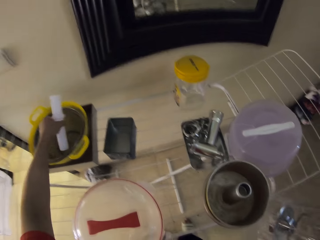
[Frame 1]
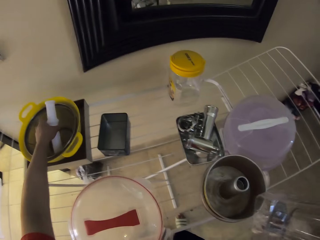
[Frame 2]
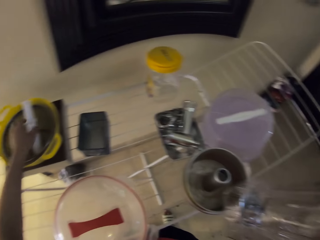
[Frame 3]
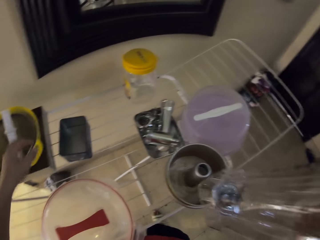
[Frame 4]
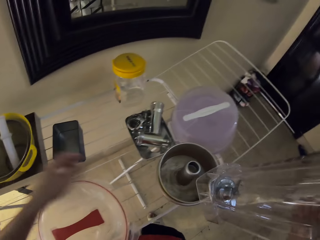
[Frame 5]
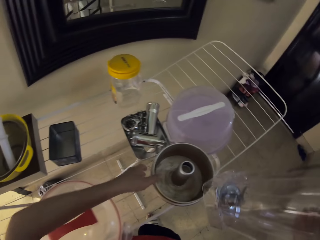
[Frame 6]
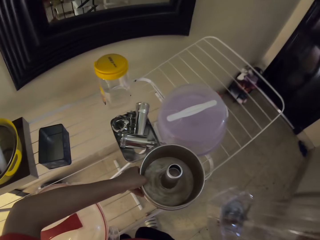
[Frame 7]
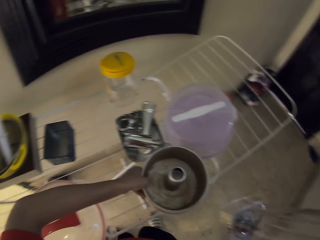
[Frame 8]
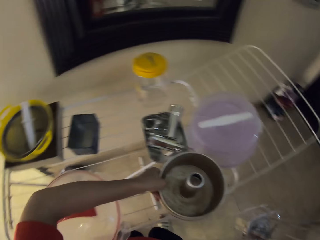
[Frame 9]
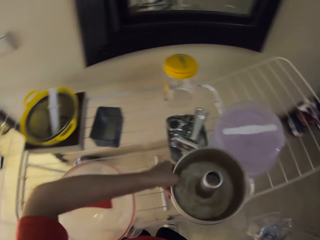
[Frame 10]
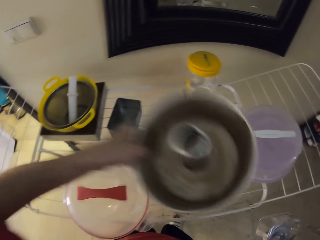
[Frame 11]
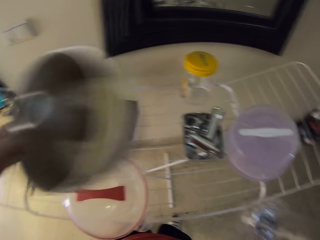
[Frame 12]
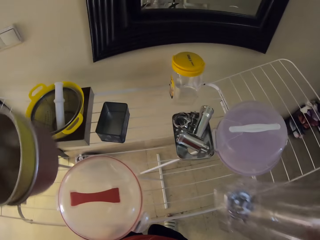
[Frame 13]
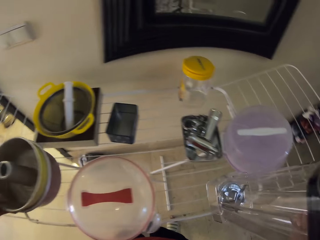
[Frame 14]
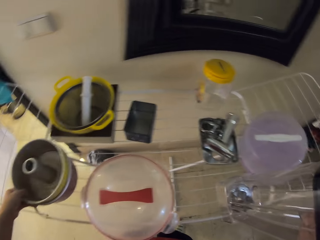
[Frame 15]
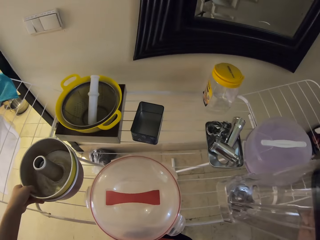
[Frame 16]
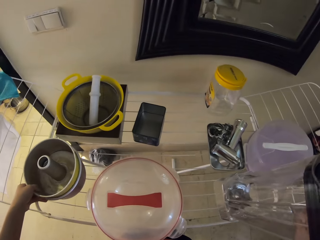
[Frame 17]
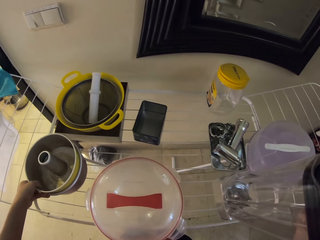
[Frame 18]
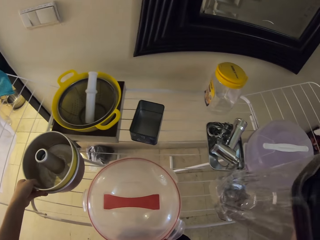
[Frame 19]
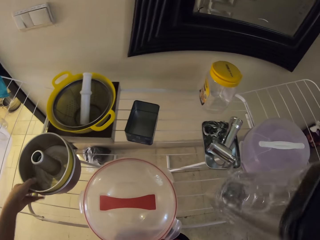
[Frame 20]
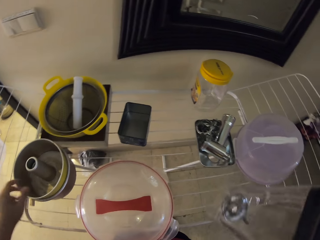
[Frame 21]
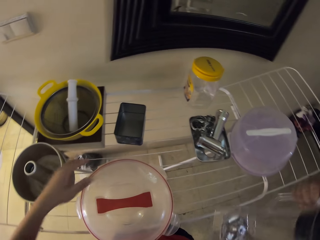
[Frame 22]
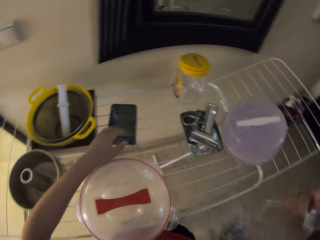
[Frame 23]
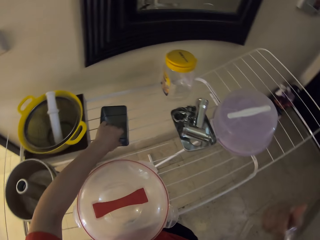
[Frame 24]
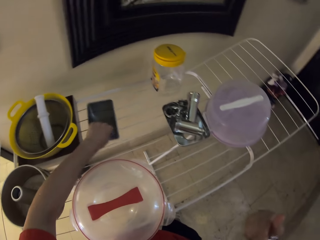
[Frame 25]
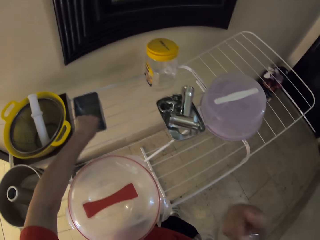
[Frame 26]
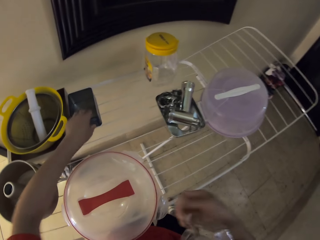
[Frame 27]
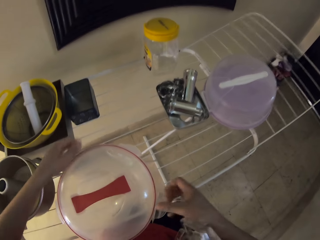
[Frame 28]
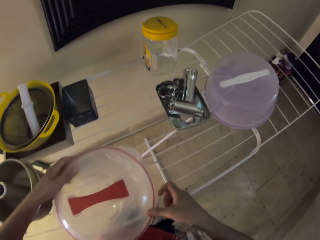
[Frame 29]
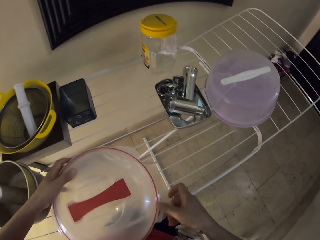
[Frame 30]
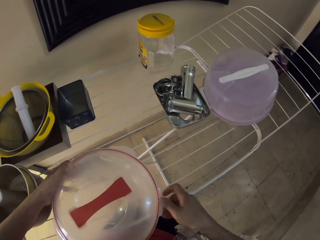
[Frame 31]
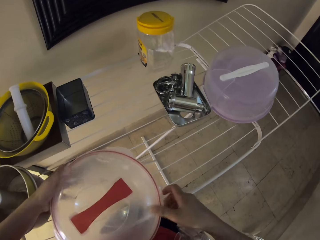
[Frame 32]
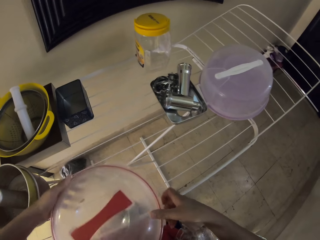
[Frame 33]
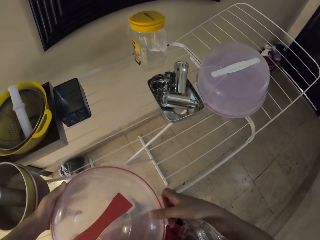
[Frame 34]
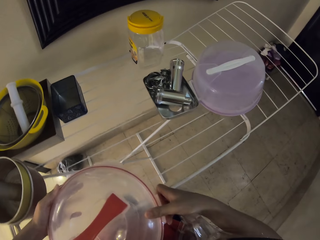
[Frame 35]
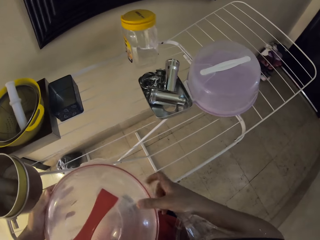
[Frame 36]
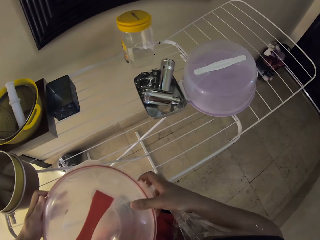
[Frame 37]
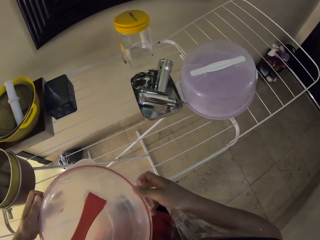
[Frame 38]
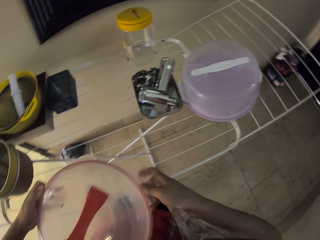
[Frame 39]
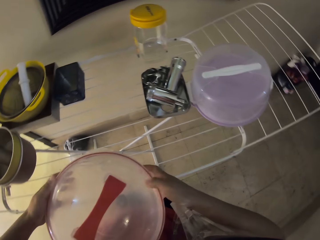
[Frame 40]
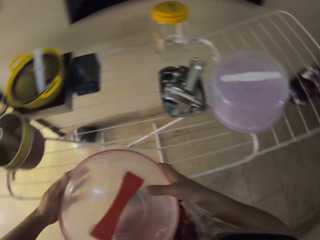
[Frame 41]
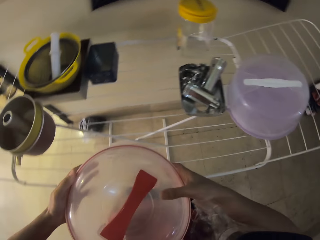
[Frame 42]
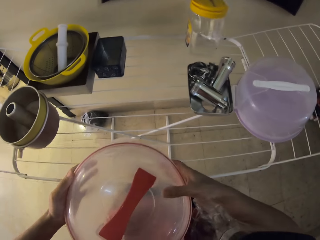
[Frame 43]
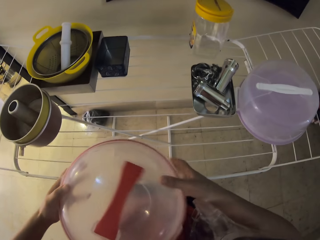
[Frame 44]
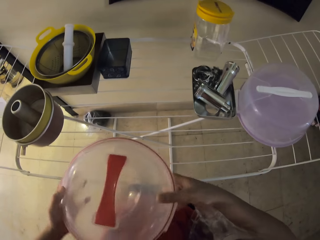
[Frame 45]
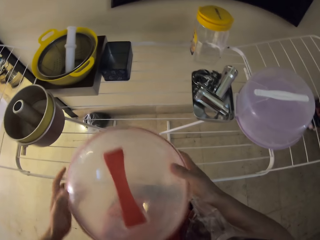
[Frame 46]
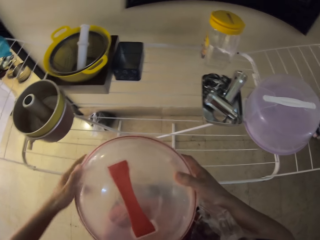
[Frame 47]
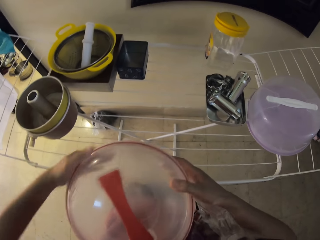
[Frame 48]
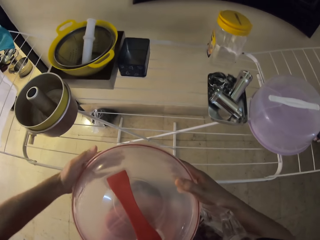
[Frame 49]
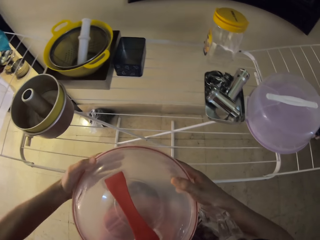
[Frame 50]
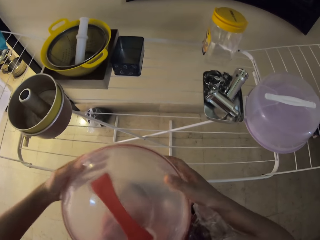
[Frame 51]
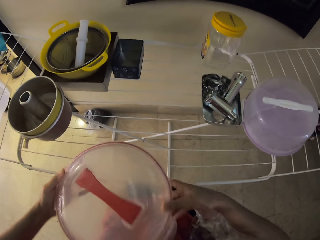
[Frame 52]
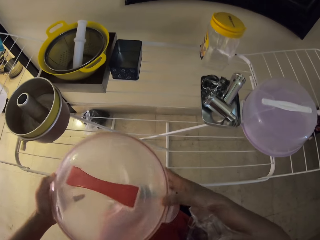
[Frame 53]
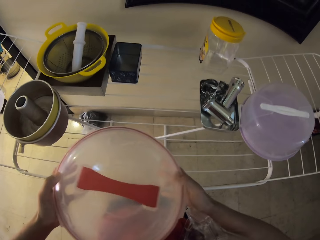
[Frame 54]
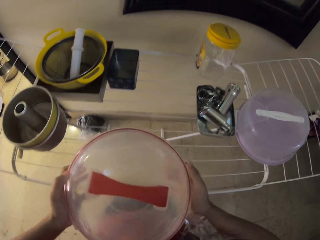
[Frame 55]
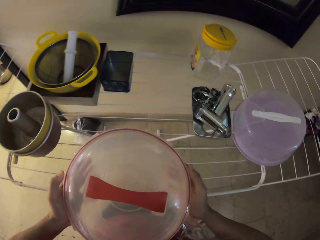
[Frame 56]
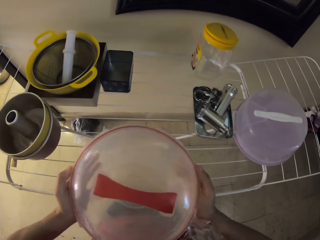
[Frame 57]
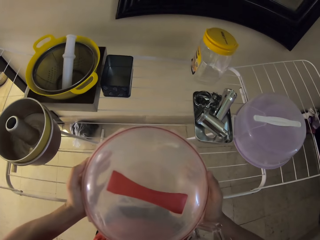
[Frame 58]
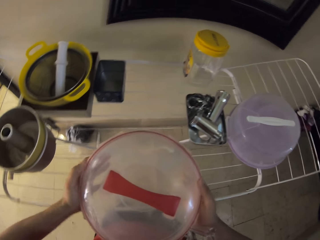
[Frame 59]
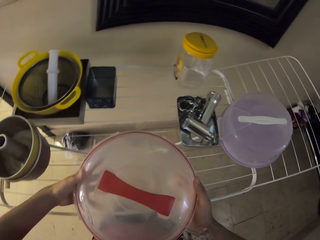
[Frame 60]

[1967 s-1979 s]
The camera wearer places a plastic in the sieve. They move the baking molds. They place the tool on the stand. They hold a jug. They hold a bowl on the stand. They fasten a lid on the bowl.

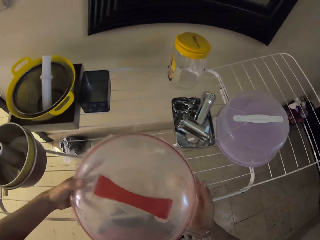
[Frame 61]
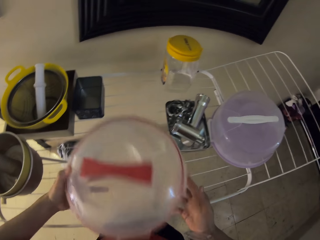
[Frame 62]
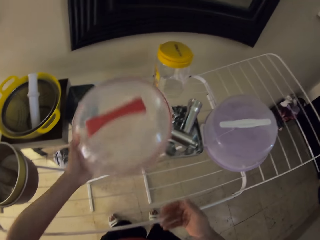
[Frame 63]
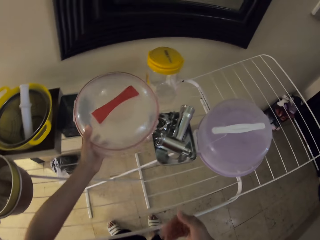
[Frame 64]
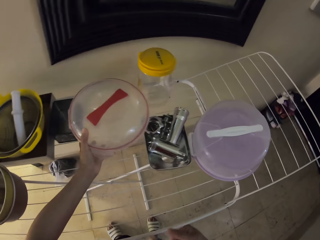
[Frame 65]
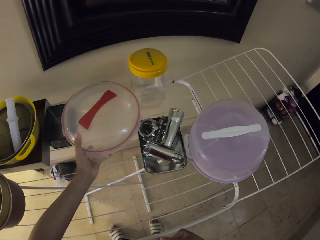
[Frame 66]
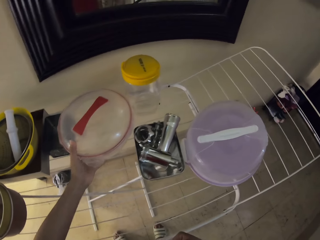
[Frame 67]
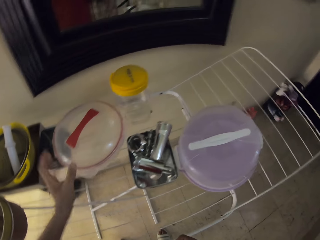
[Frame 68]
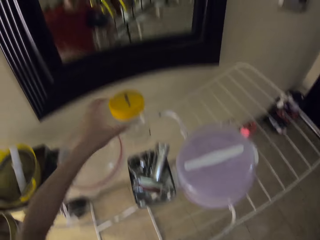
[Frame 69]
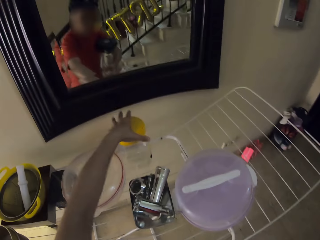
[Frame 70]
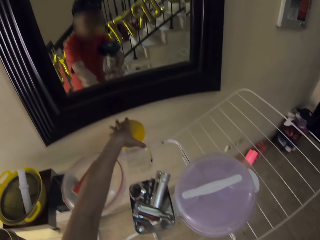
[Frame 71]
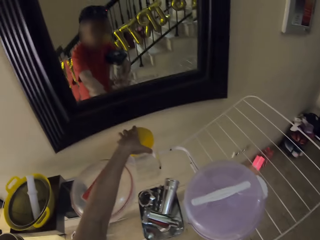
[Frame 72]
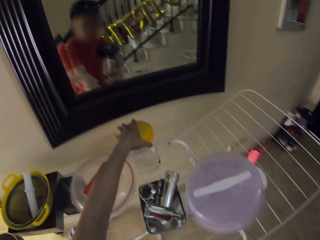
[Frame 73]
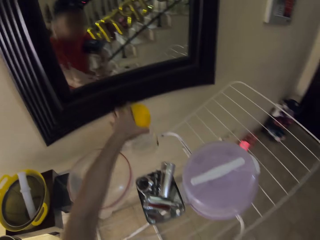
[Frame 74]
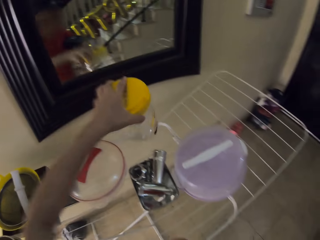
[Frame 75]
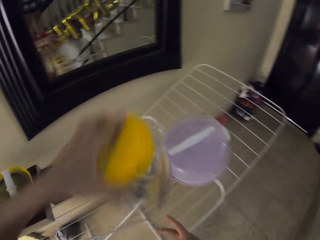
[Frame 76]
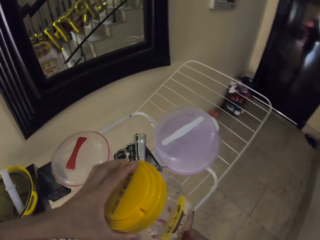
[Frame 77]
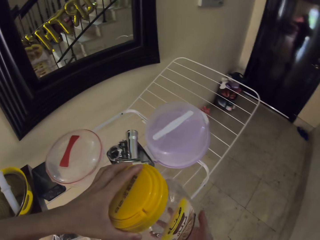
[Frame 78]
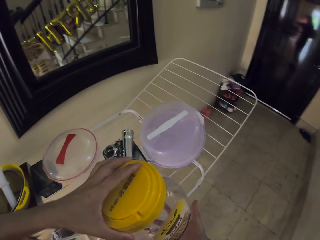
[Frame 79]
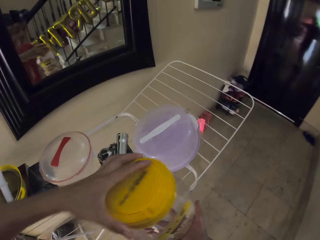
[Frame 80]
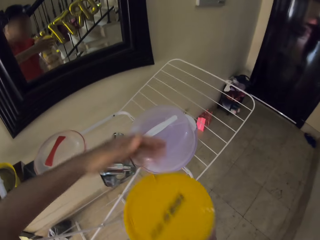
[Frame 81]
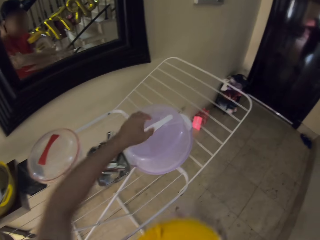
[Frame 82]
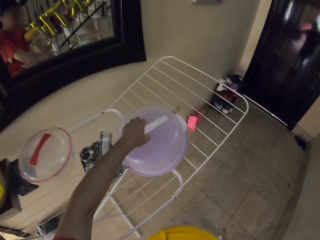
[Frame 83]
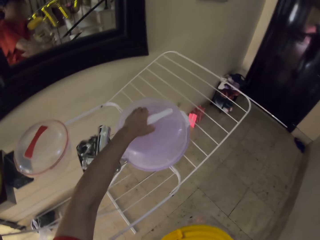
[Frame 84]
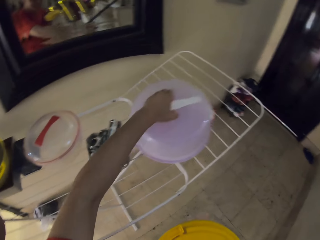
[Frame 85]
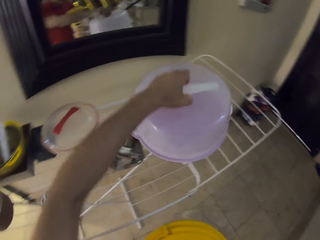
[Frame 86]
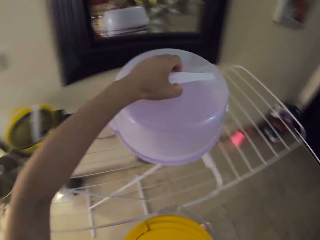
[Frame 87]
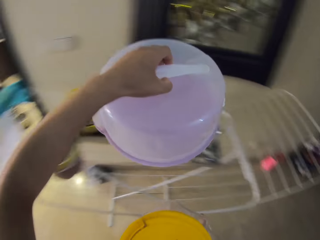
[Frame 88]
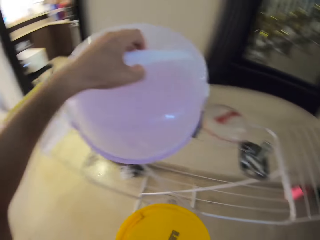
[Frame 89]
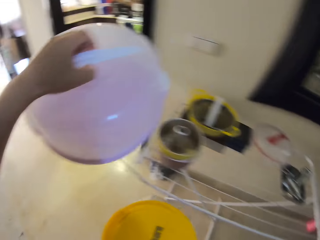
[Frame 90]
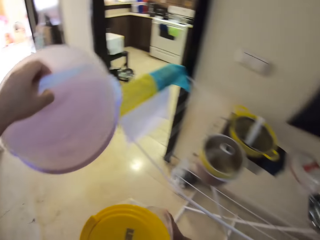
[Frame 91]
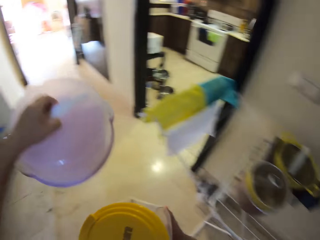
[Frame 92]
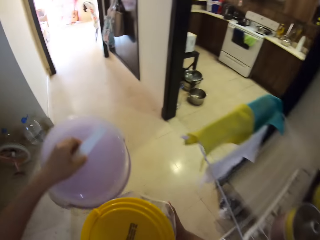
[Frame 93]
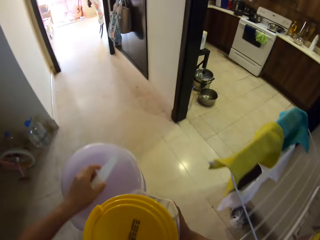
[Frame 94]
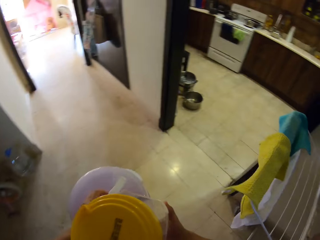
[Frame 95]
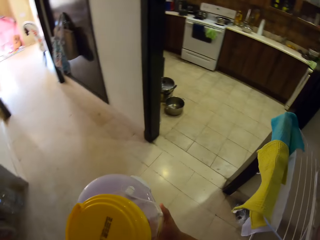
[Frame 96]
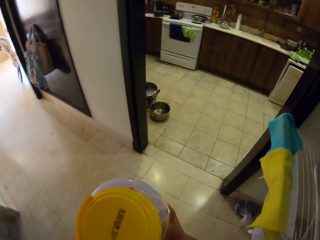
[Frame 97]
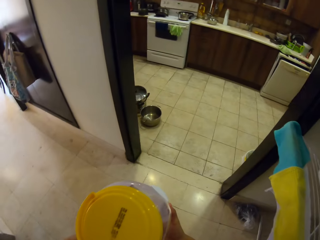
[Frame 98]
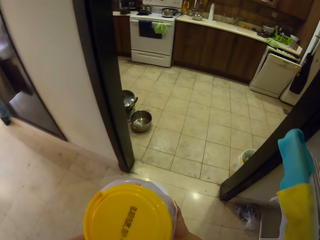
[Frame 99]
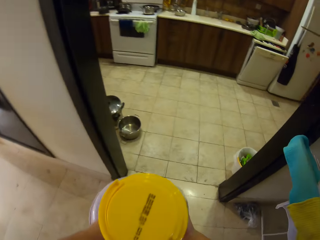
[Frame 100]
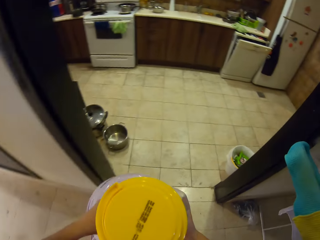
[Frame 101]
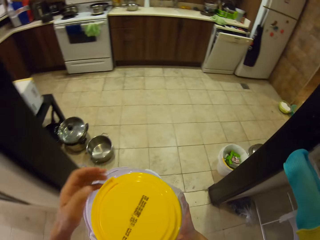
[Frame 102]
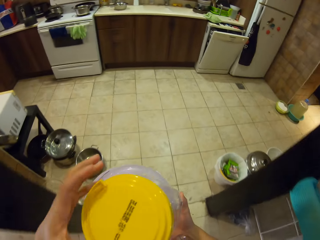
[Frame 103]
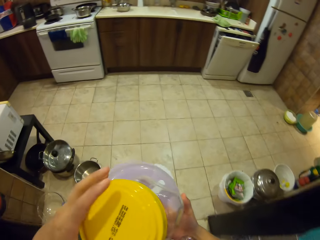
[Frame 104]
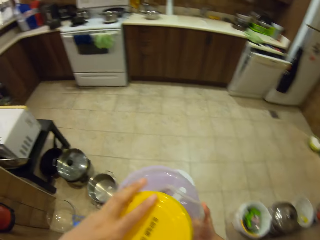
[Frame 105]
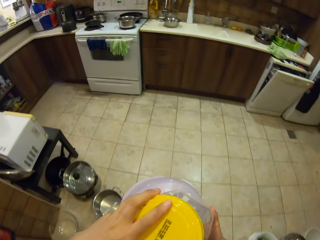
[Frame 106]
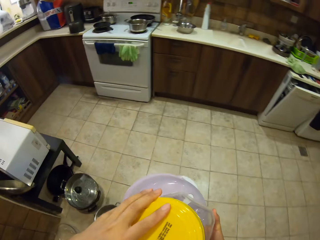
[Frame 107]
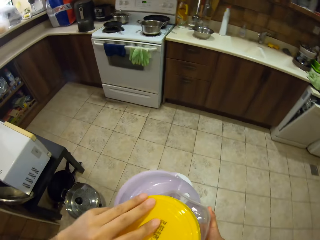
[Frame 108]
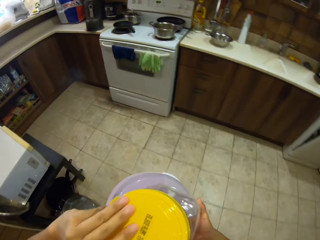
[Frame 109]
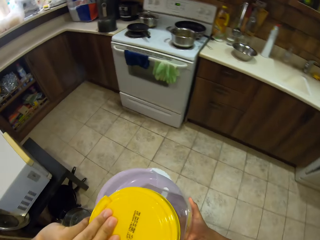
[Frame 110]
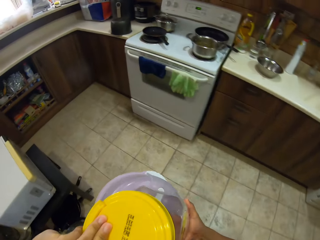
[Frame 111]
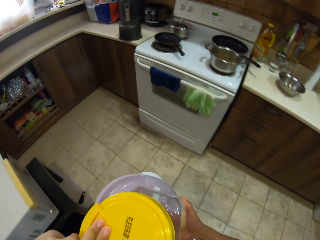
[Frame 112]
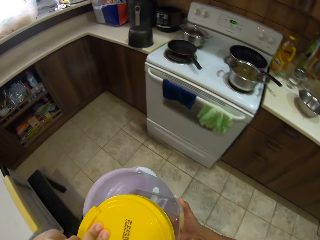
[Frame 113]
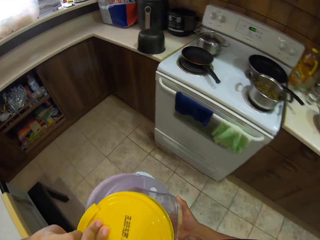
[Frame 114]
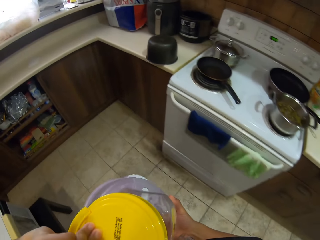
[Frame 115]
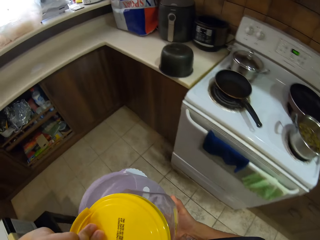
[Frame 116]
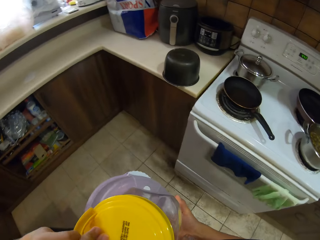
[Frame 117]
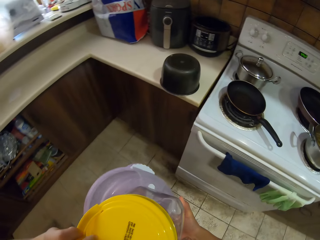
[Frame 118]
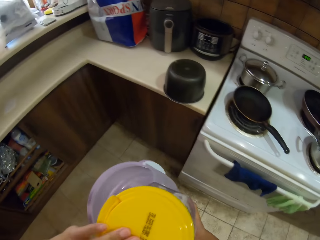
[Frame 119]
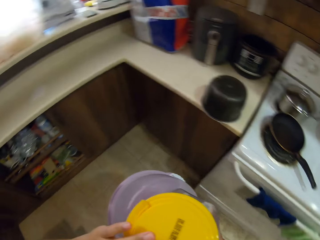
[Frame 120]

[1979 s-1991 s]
The camera wearer places the bowl on the stand. They pick up a can from the stand, pick up a bowl from the stand. They turn around the room and walk around the room.
